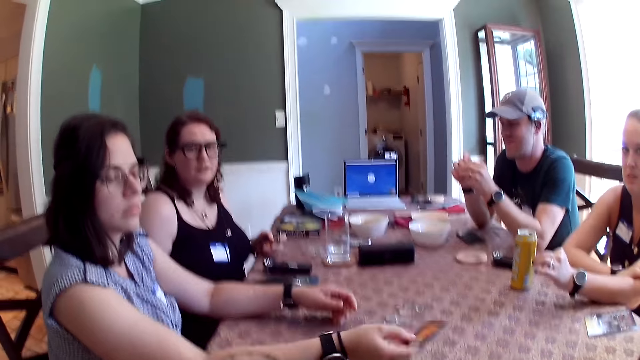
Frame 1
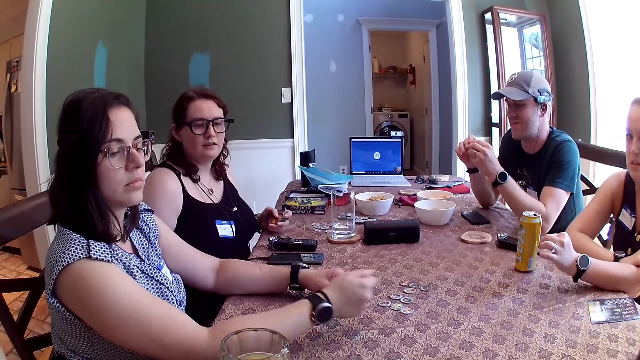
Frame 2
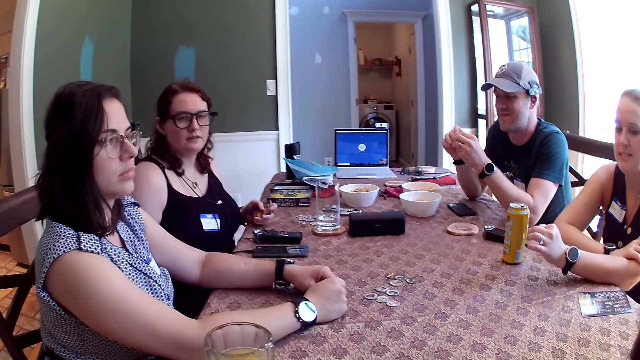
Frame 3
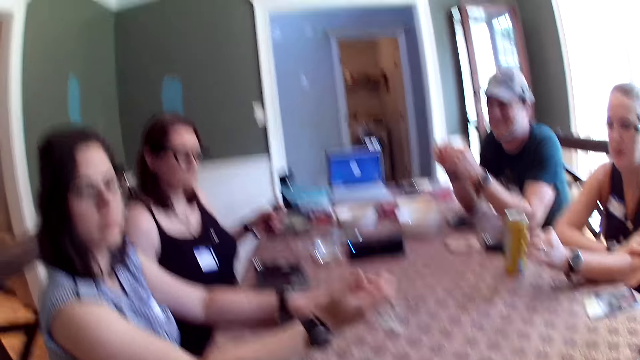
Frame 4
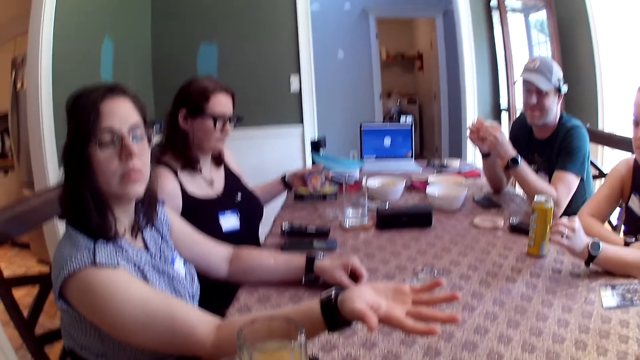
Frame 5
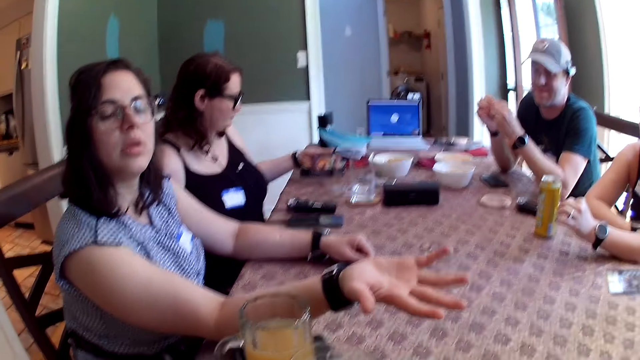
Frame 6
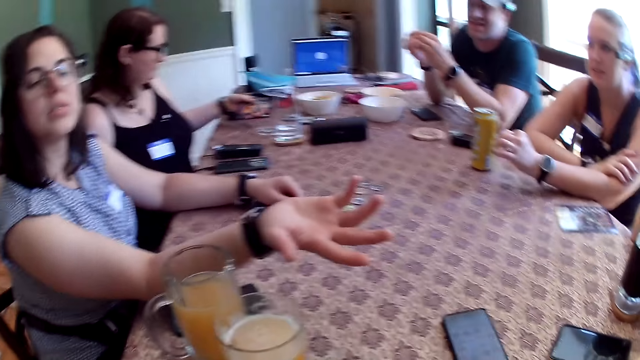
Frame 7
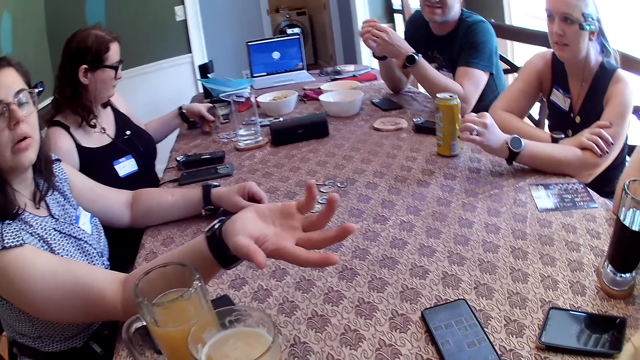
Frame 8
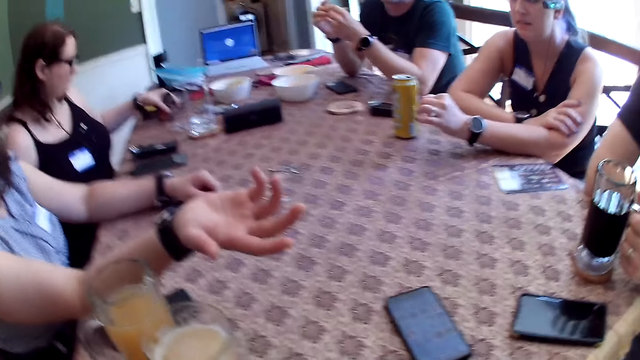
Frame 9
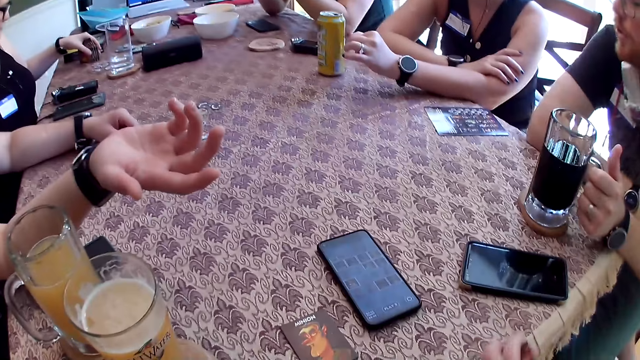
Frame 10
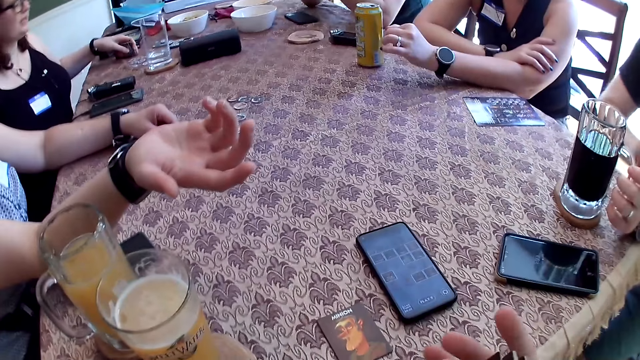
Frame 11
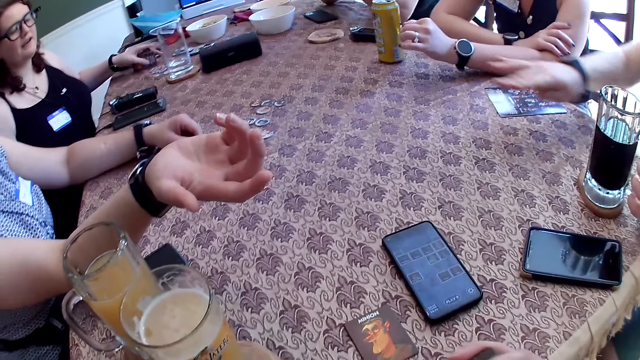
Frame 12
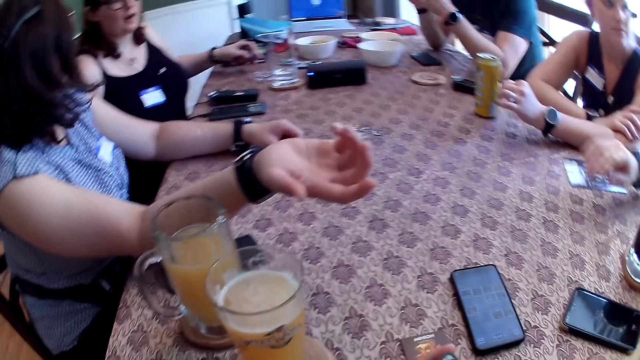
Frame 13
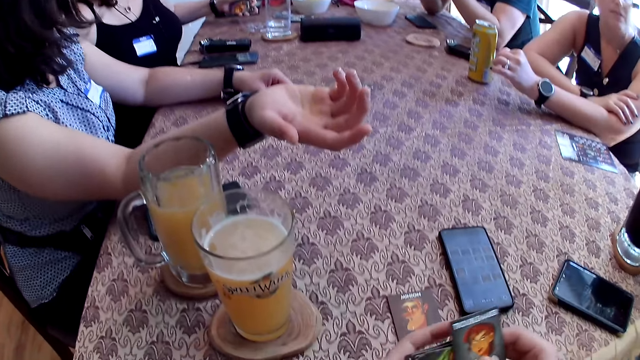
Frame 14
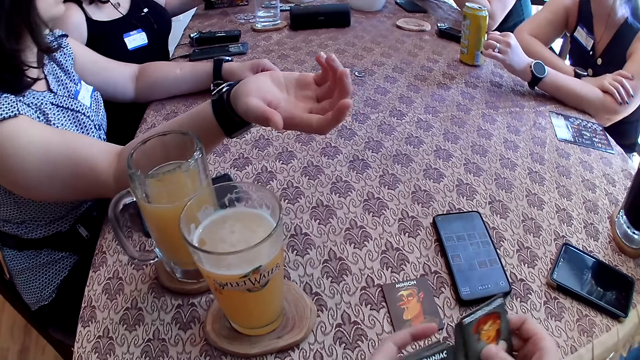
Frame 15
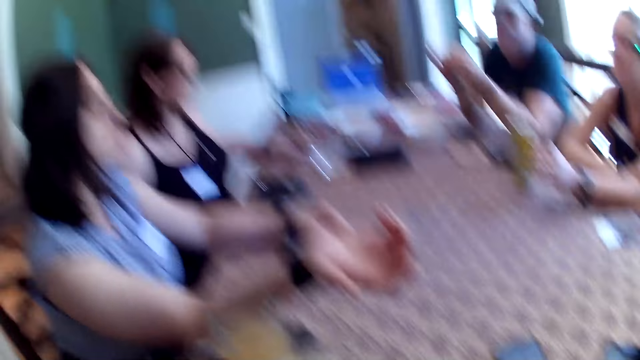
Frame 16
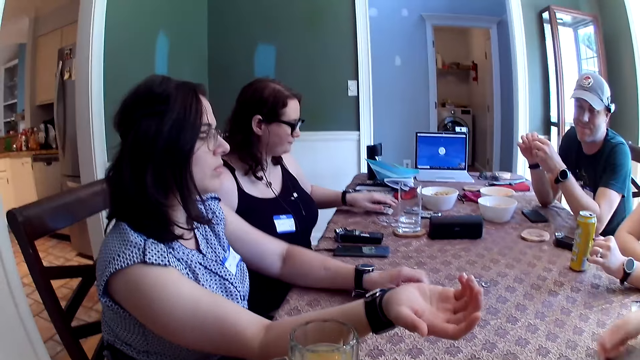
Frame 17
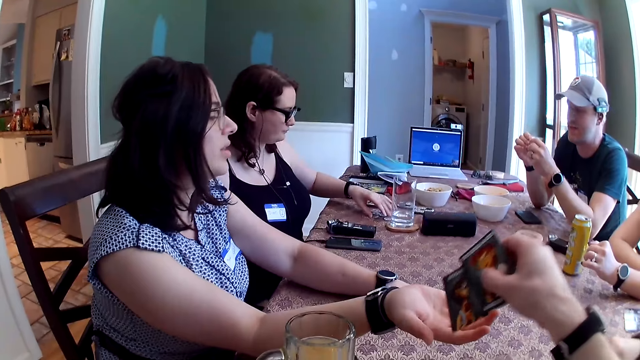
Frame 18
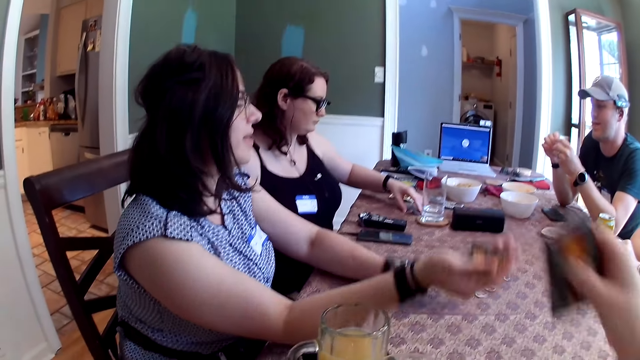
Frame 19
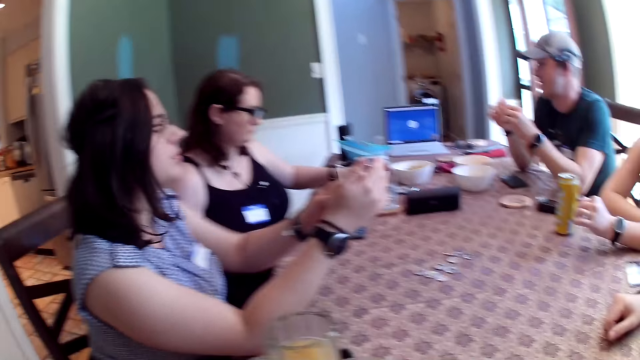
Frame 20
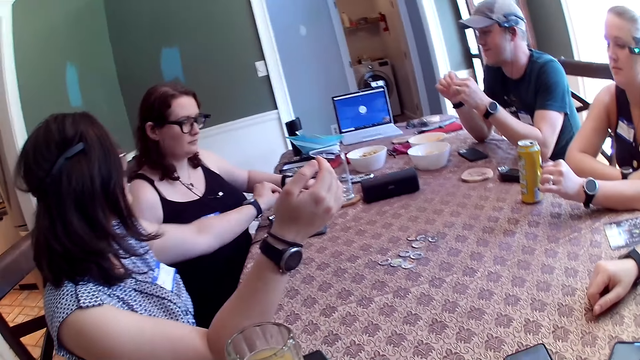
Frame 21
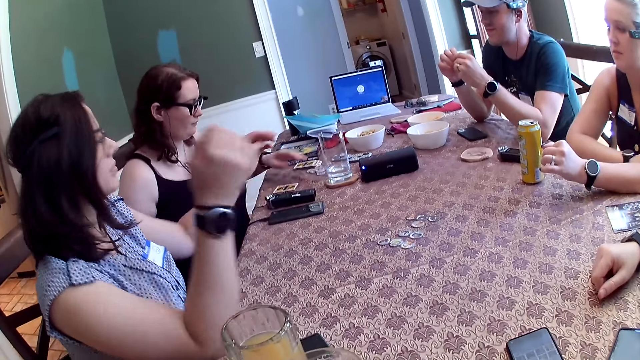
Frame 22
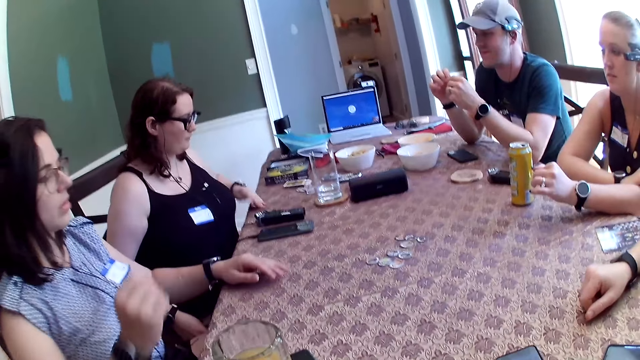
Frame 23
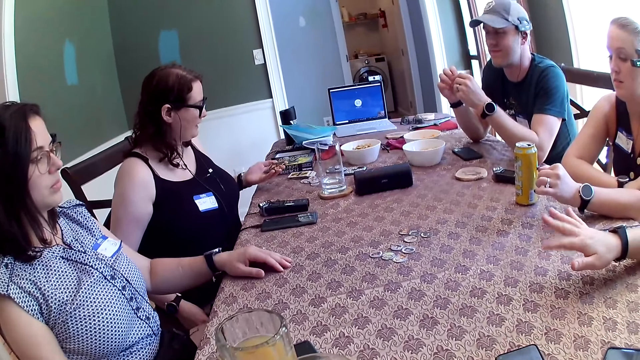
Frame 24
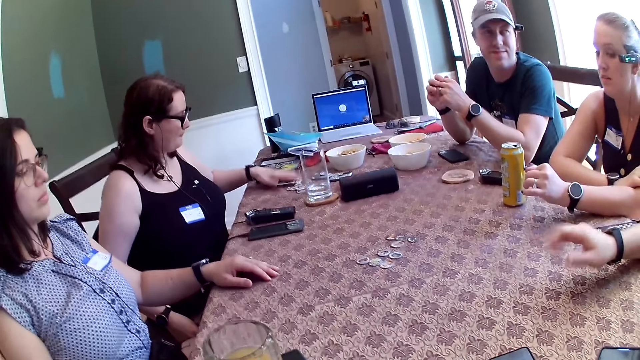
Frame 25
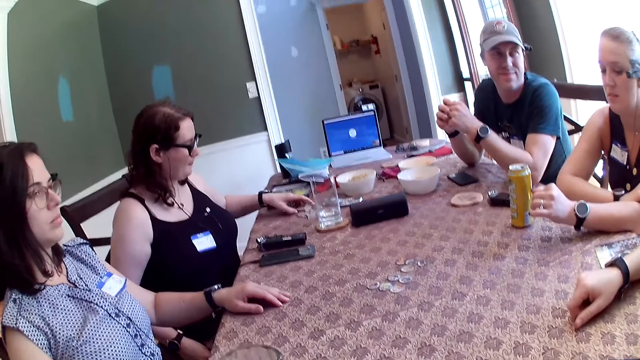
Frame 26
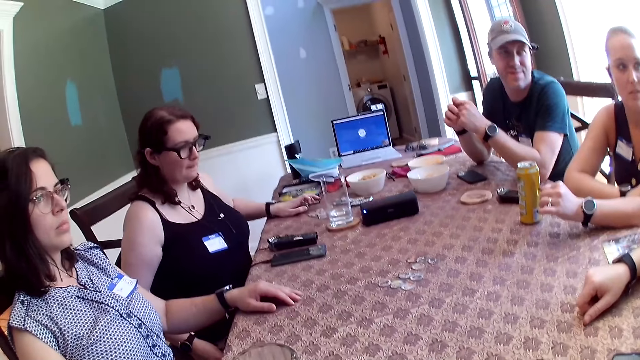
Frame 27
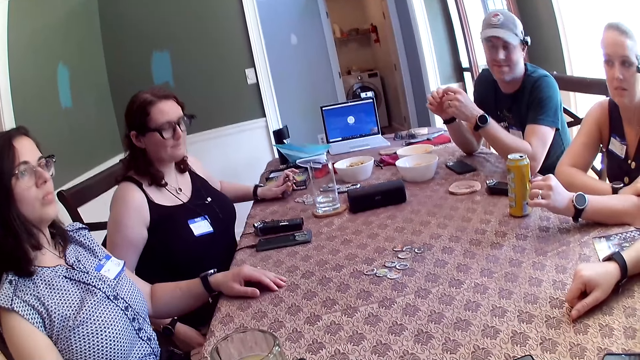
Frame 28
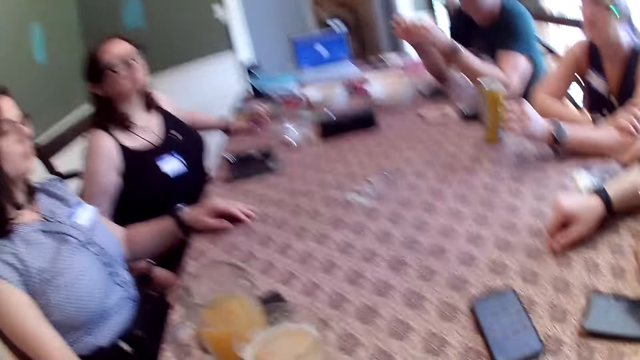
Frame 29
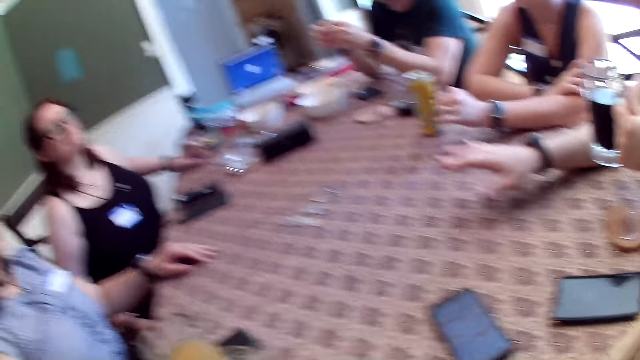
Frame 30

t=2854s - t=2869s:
The woman passes the role card from her left hand to her right hand. She drops the role card on the table with her right hand. Another woman speaks to the camera wearer. The first woman interacts with the camera wearer. The first woman talks to the camera wearer. A third woman speaks to the group of people at the table. The camera wearer shuffles the role cards in his hands. The third woman drops the pack of role cards on the table with her left hand. The camera wearer speaks to the group of people at the table. The first woman receives a role card from the camera wearer with her right hand. The third woman arranges some tokens on the table with her left hand. The first woman passes the role card from her right hand to her left hand. She drops the role card on the table with her left hand. The third woman picks up the role card on the table with her left hand. A man speaks to the group of people at the table. The first woman drops the role card on the pack of role cards with her left hand.

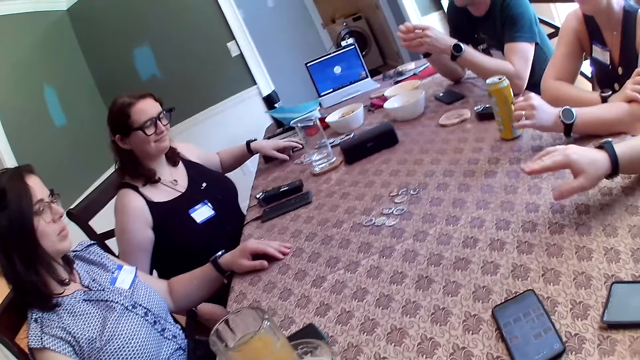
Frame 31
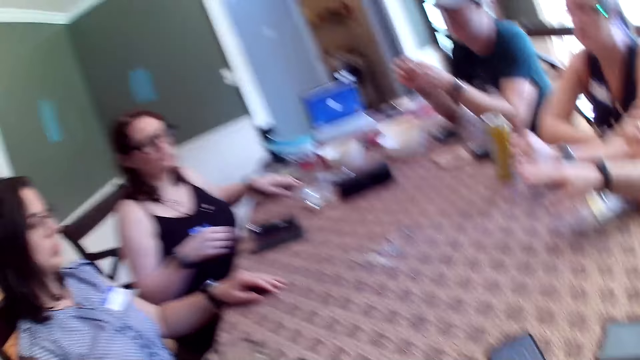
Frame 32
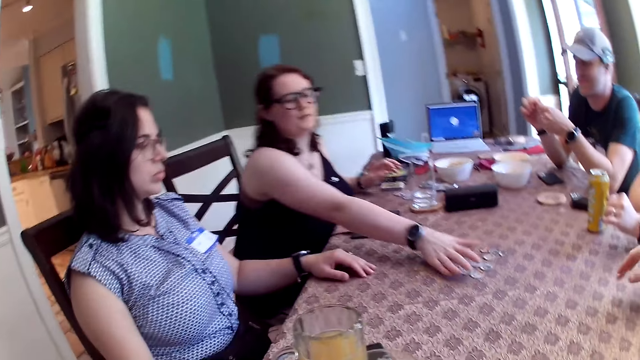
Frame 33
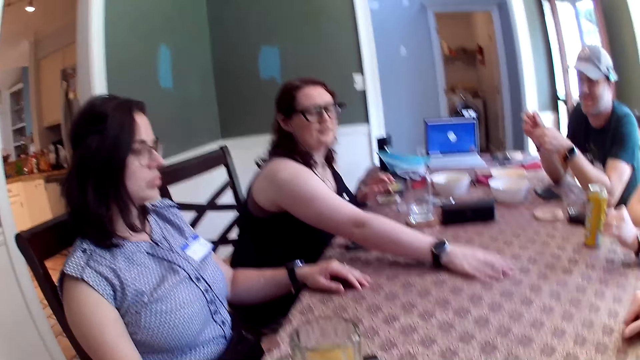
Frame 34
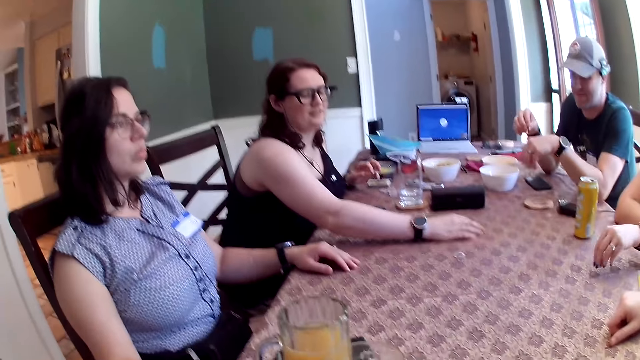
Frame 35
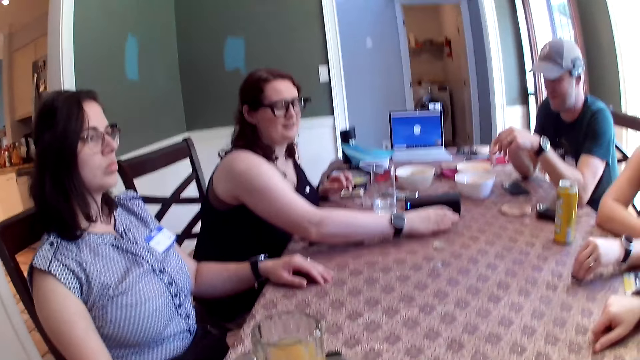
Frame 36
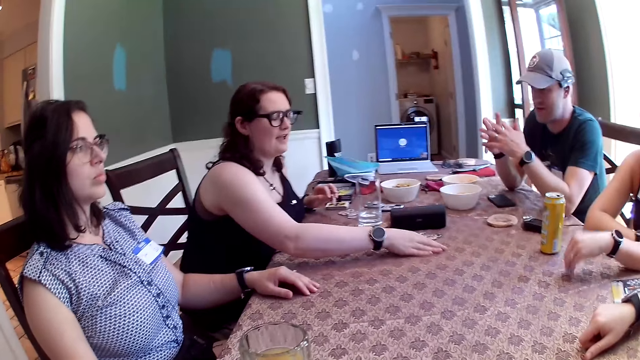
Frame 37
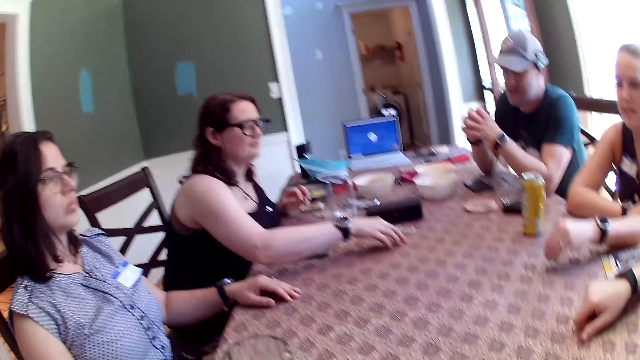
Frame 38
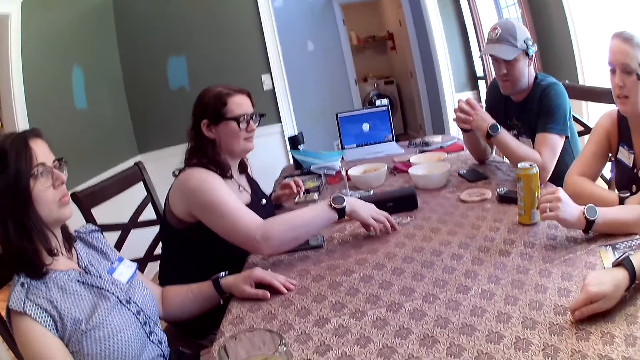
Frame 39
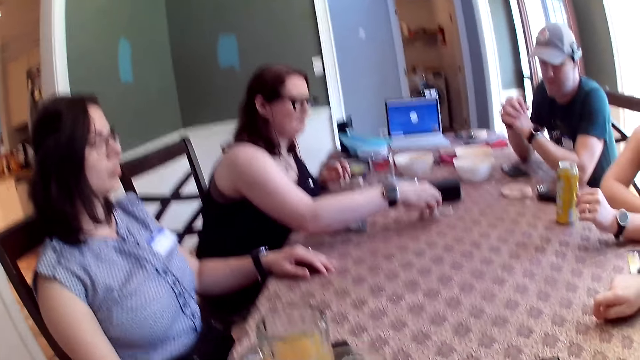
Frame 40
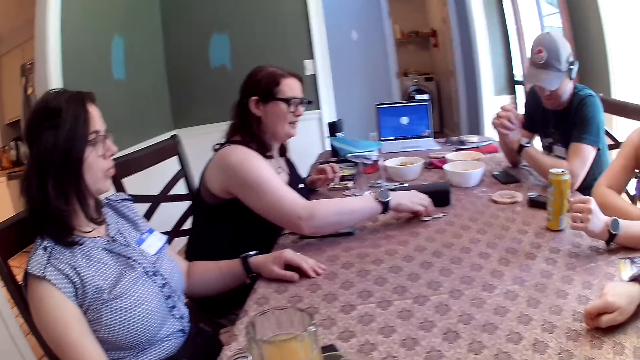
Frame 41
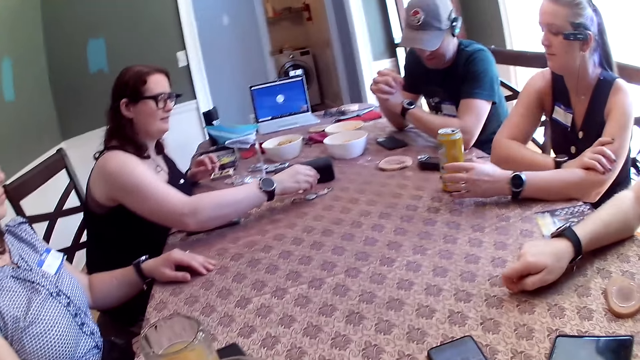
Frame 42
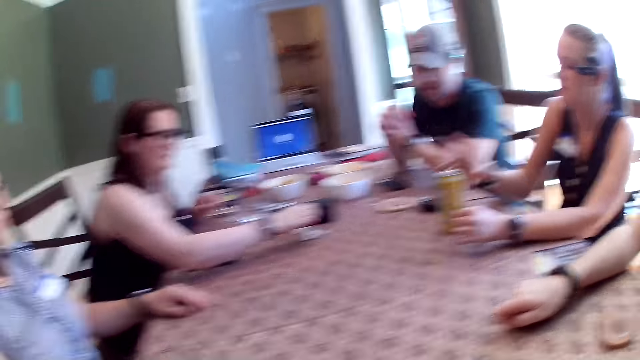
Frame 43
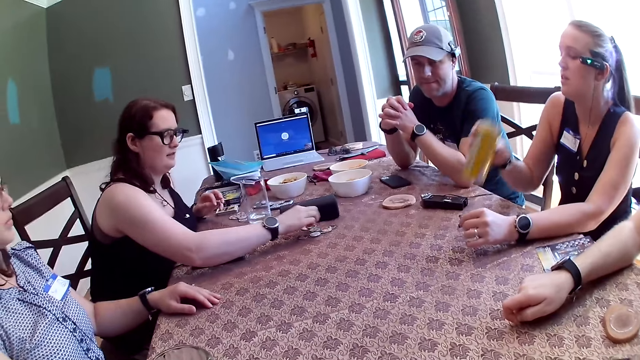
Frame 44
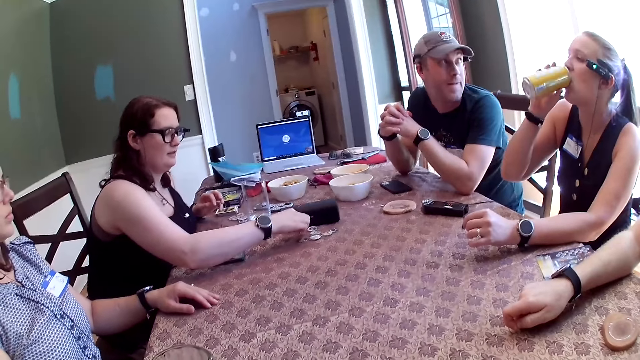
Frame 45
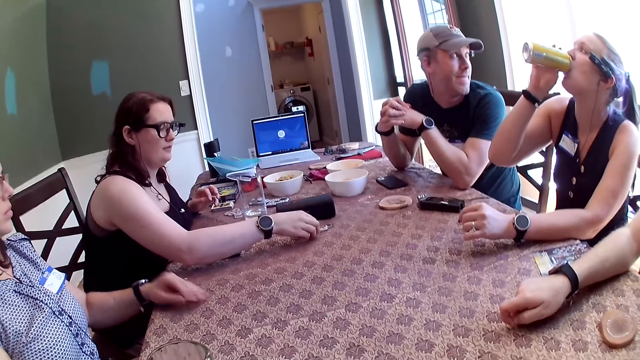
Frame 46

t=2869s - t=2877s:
A woman moves some tokens on the table with her right hand. She arranges the tokens on the table with her right hand. Another woman picks up the can drink on the table with her right hand. She drinks the can drink in her right hand.
